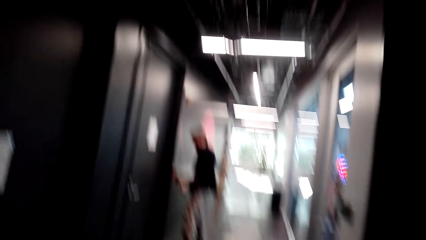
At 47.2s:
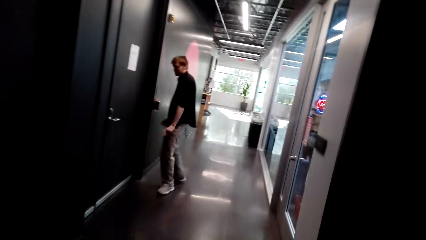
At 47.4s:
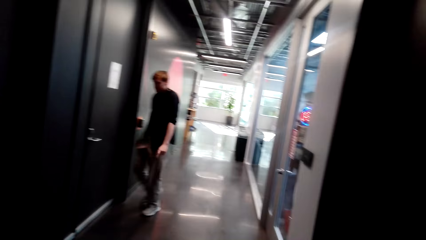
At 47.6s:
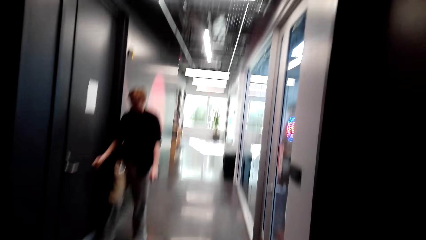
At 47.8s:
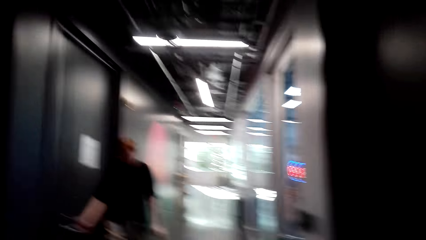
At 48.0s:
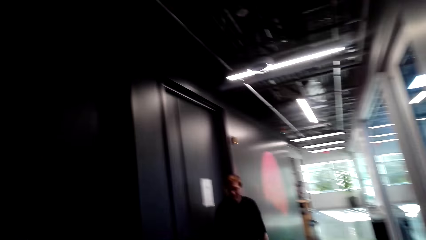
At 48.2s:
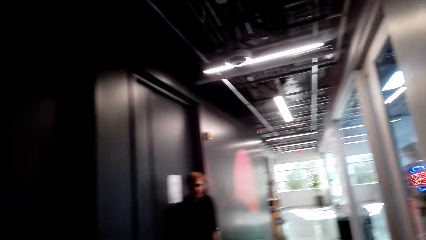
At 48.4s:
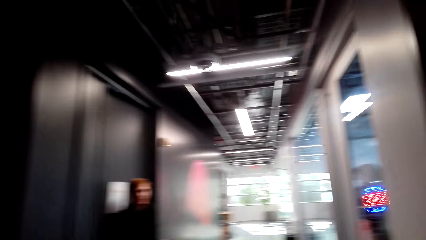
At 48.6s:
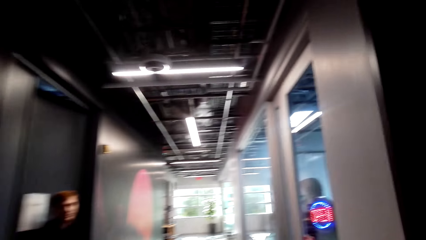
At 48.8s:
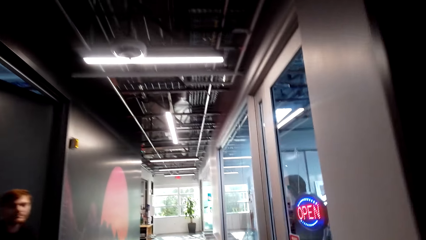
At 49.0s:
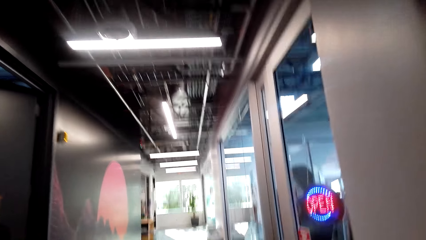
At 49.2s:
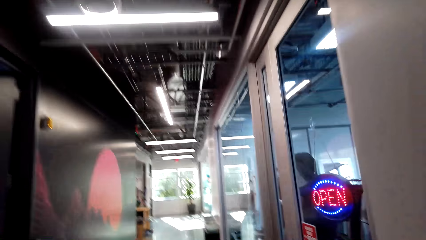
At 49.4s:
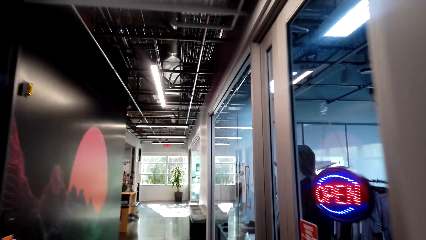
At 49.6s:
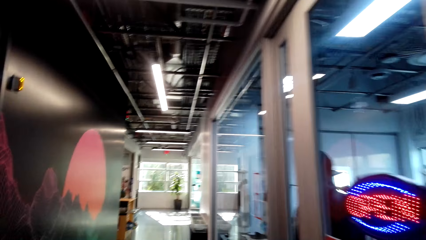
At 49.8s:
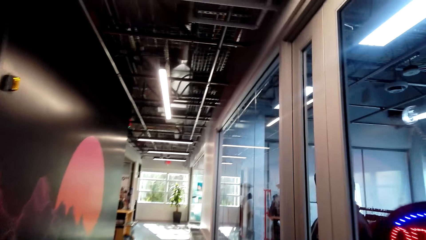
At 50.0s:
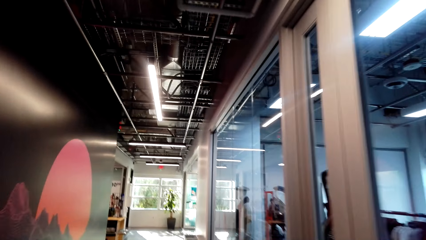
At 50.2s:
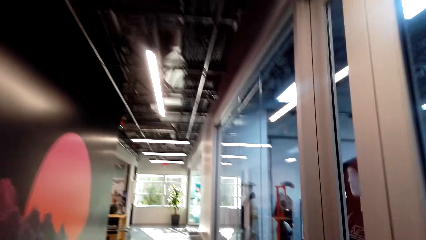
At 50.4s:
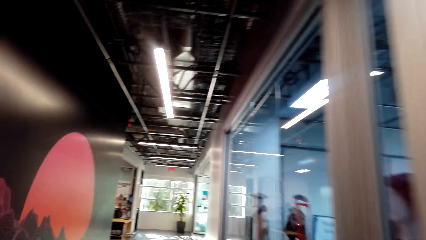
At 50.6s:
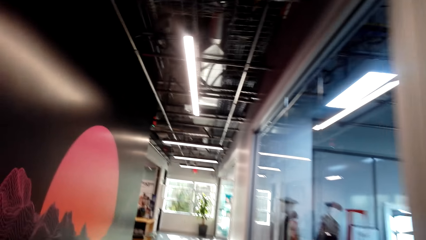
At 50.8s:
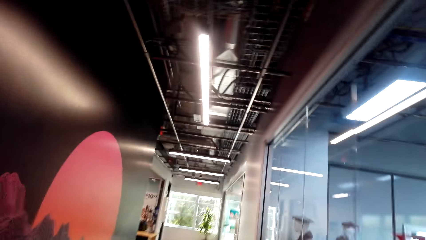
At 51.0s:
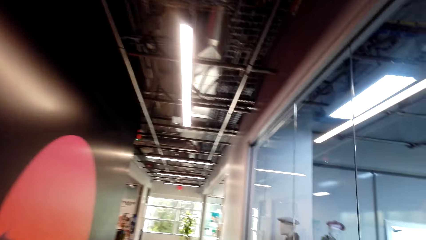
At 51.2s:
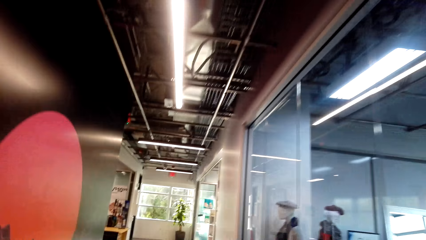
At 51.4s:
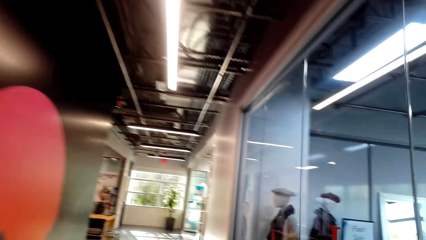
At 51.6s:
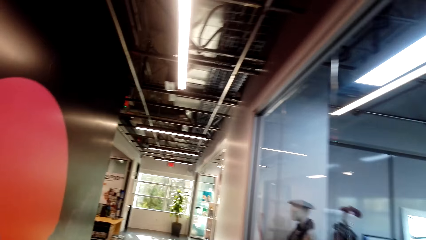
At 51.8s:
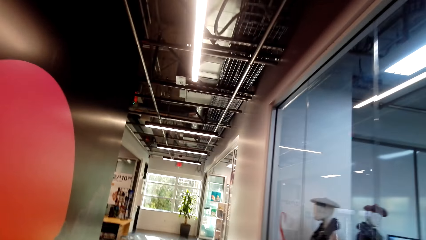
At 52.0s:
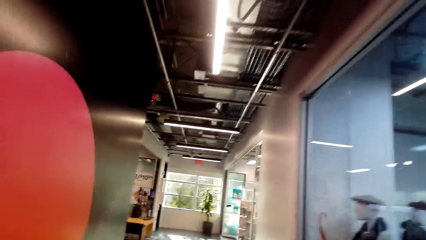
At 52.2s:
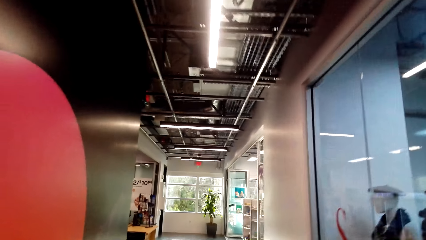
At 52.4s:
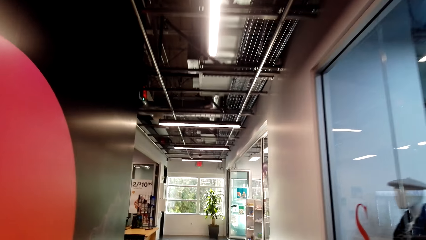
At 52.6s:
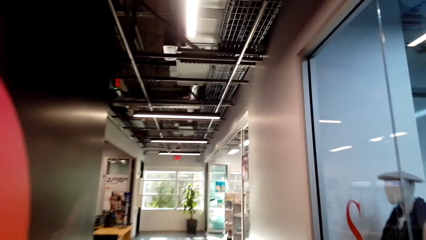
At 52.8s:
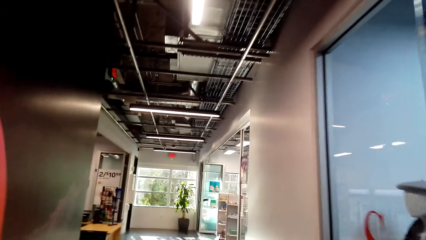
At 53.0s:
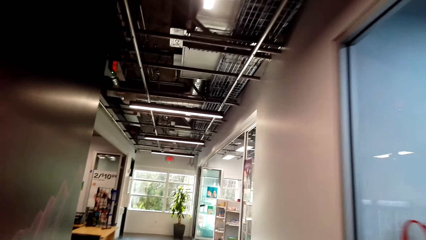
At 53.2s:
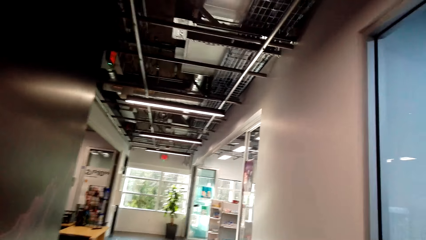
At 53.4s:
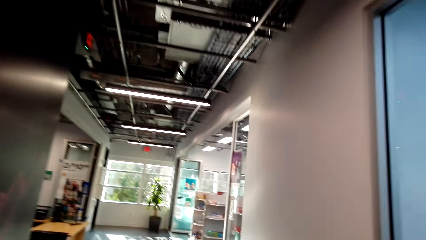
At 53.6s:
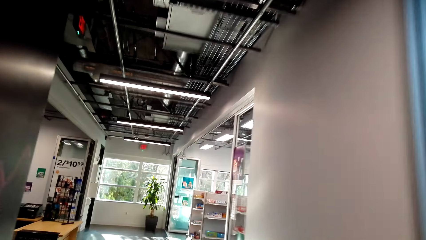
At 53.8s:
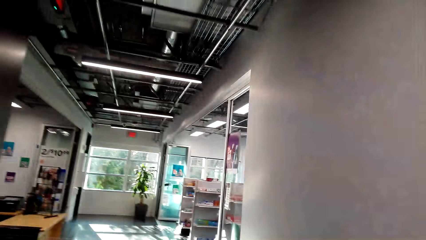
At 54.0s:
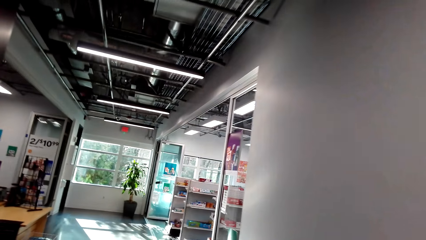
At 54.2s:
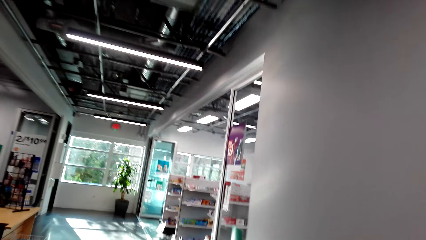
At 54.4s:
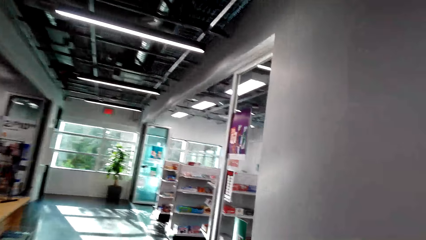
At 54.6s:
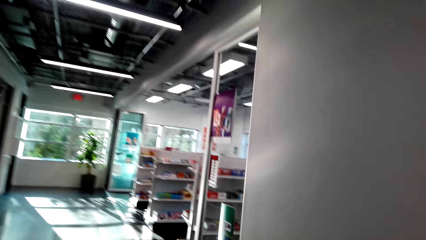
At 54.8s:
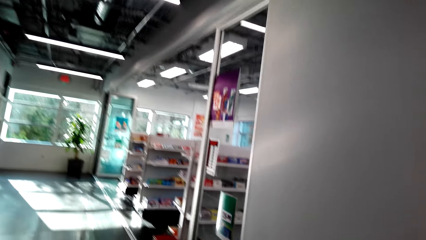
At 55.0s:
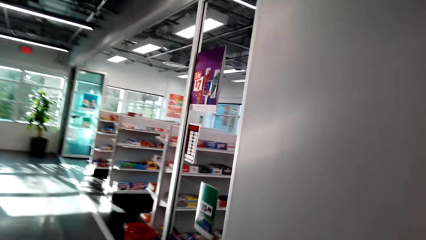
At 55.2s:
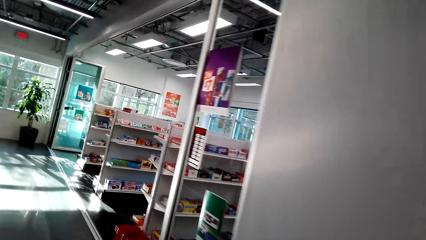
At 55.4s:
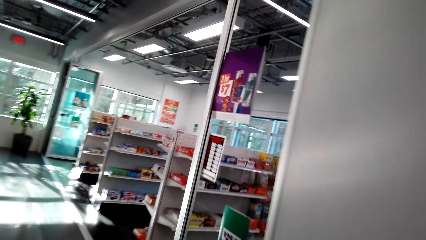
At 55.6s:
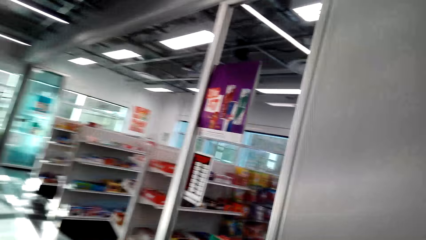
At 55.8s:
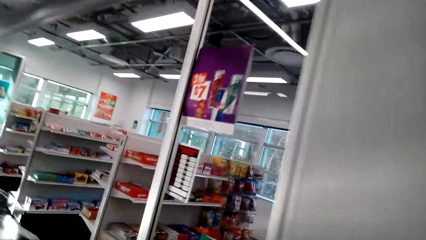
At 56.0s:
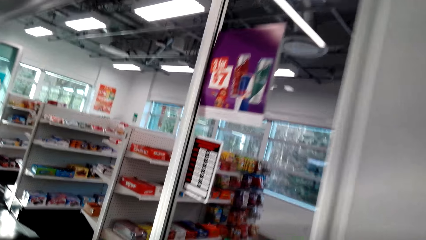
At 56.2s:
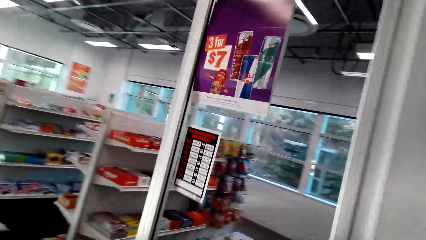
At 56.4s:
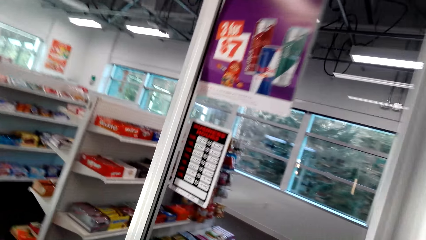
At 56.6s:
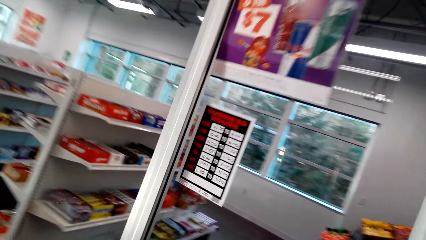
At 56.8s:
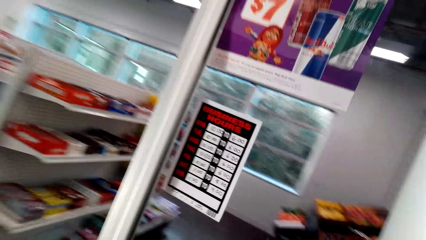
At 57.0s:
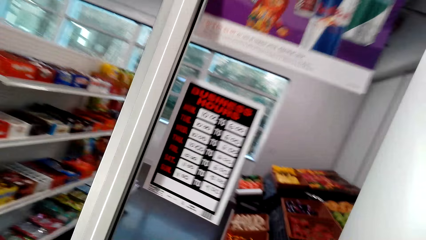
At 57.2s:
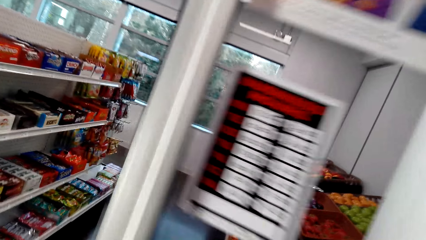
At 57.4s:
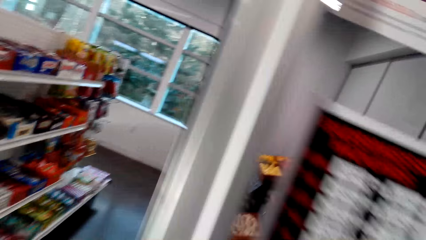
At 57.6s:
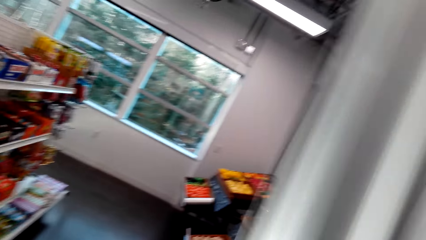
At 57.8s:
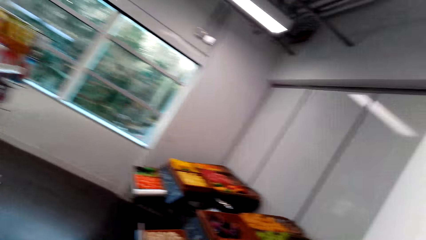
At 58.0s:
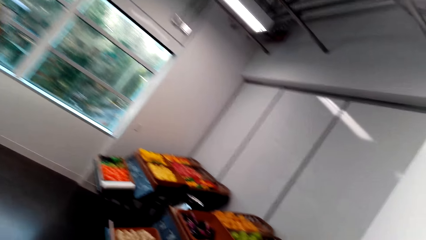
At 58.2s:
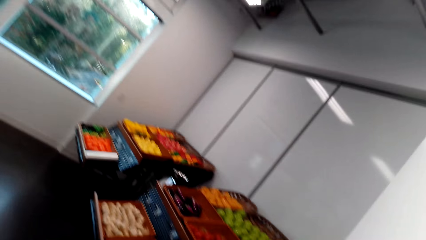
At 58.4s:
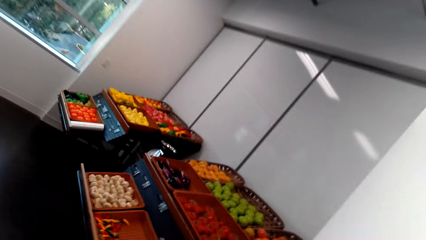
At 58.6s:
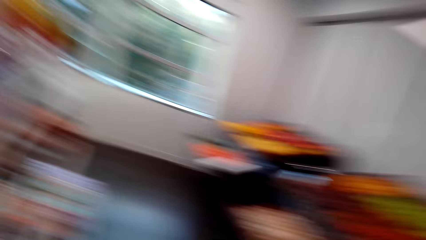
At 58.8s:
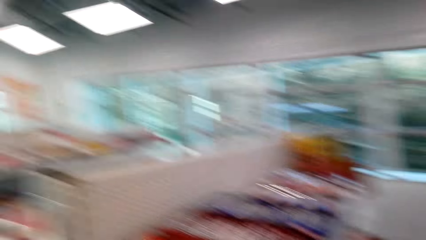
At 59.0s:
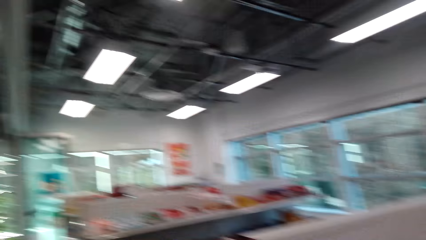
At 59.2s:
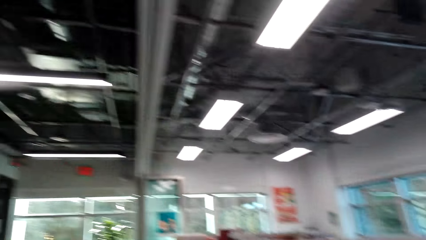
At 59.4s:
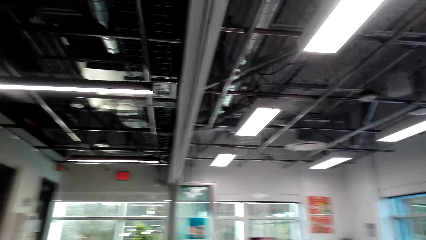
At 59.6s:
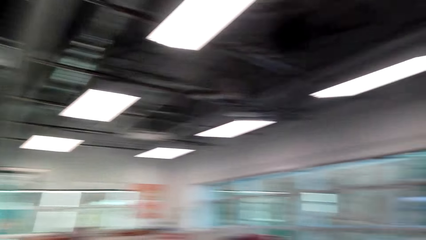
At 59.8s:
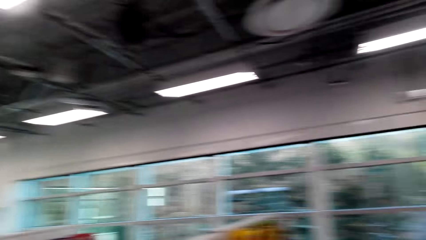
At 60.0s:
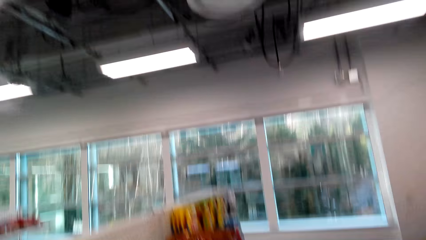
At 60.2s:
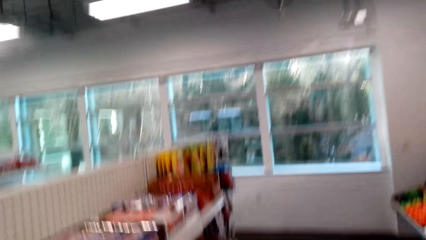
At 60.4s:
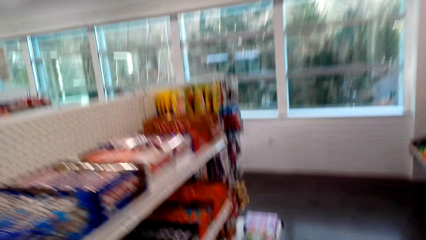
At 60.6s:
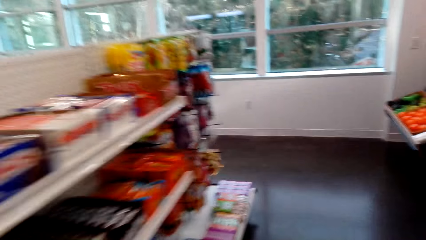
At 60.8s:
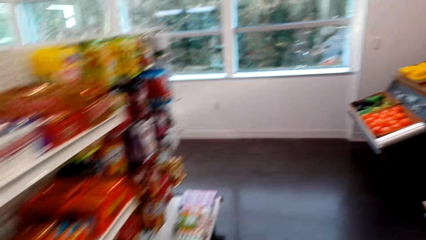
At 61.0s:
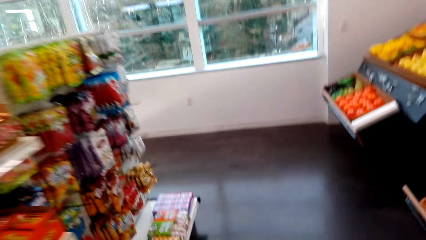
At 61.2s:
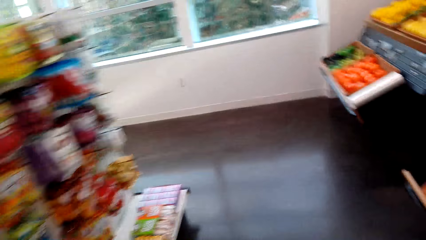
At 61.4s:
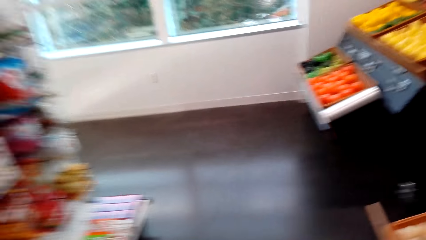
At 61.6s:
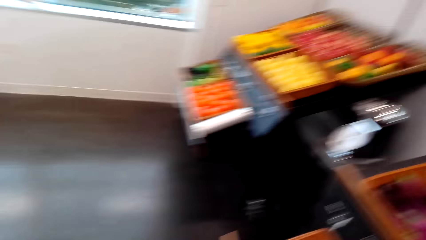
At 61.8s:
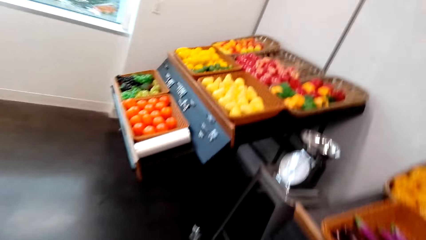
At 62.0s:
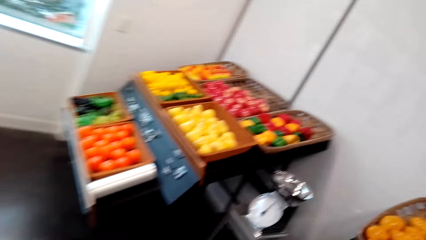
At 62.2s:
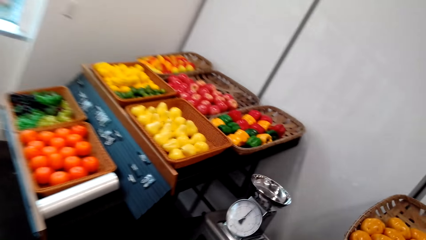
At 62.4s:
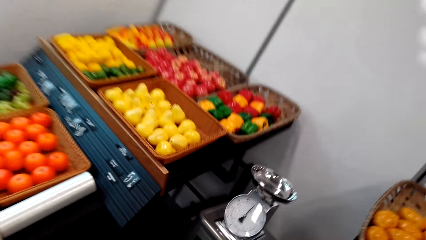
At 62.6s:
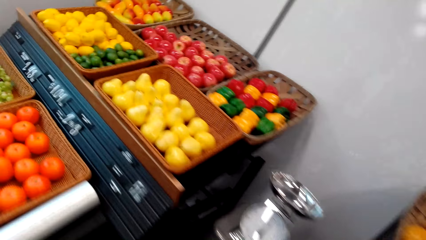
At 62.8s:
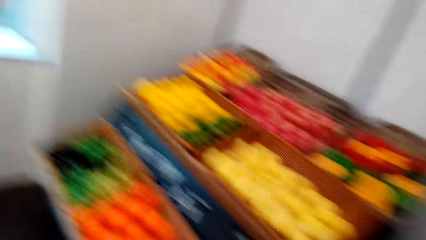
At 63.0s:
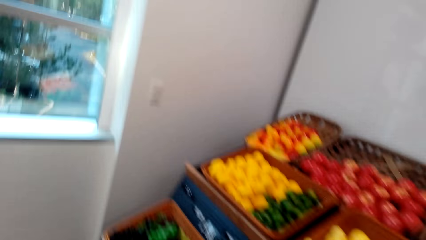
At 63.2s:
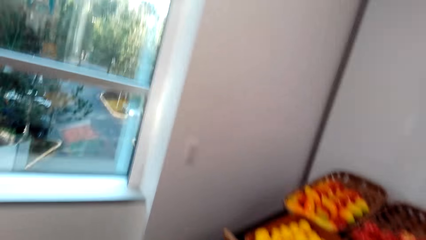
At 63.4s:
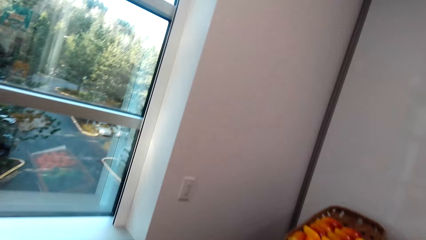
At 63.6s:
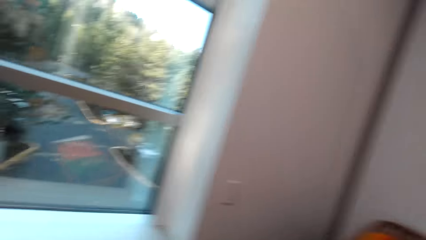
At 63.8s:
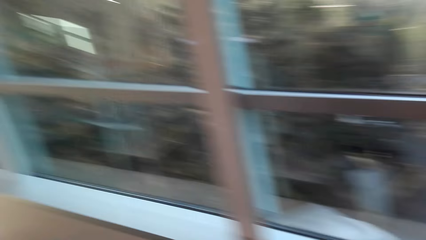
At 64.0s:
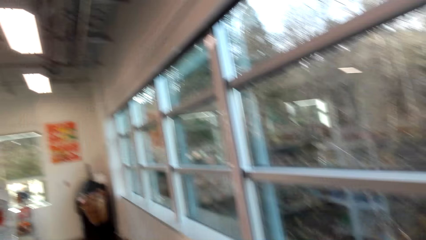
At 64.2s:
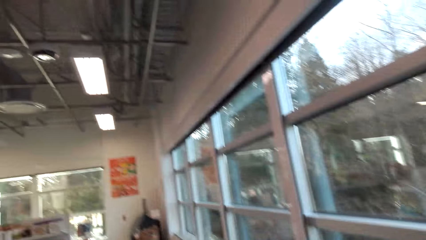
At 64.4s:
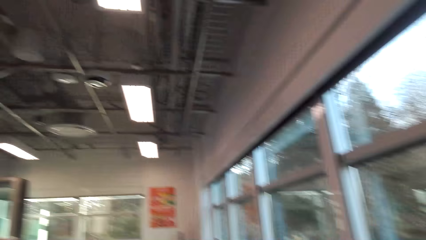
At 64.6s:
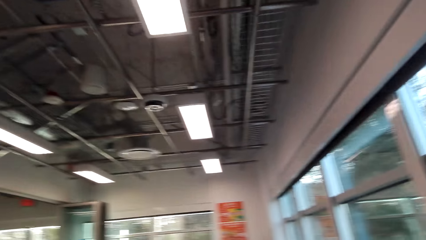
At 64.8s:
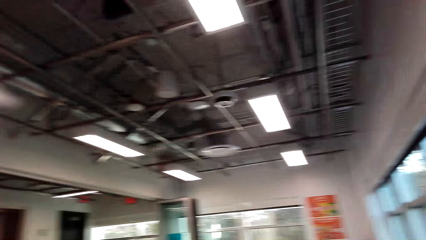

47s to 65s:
The camera wearer walks on the corridor in the building. They enter into the supermarket. They look around the supermarket. They walk in the supermarket.
